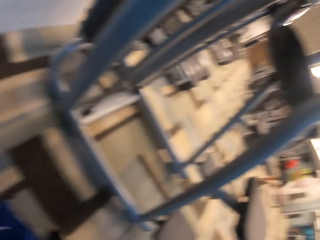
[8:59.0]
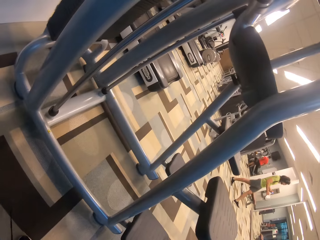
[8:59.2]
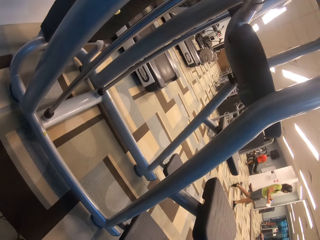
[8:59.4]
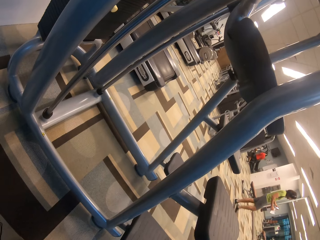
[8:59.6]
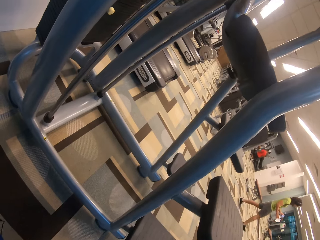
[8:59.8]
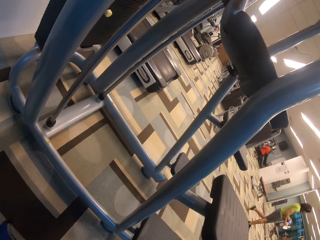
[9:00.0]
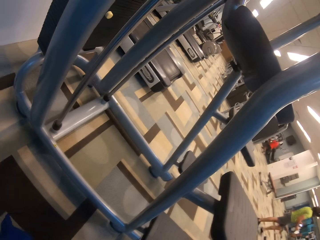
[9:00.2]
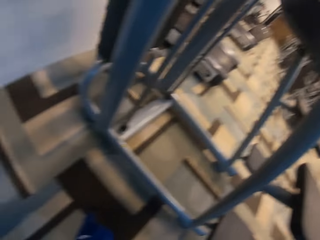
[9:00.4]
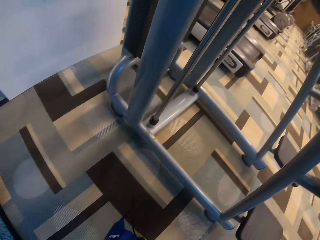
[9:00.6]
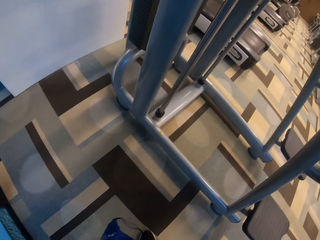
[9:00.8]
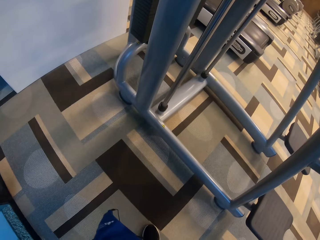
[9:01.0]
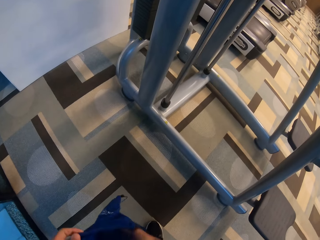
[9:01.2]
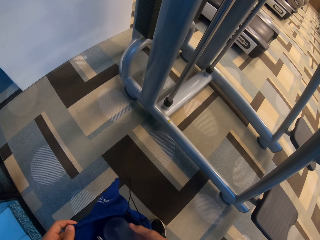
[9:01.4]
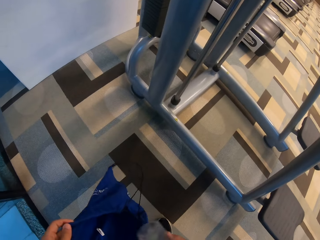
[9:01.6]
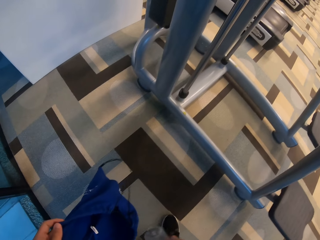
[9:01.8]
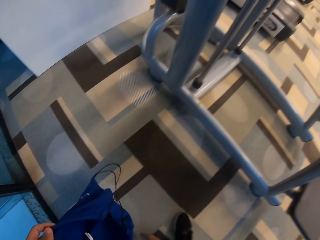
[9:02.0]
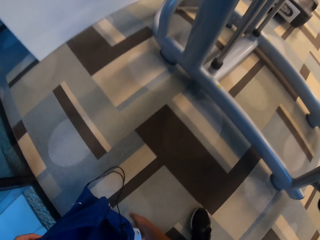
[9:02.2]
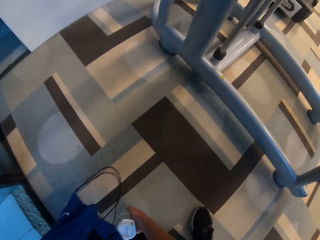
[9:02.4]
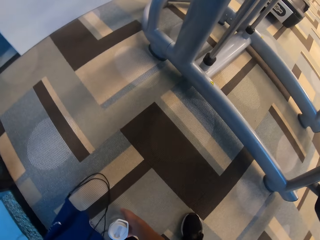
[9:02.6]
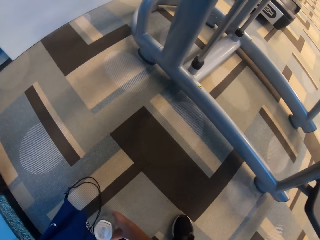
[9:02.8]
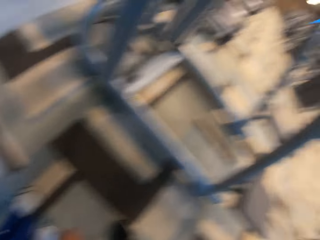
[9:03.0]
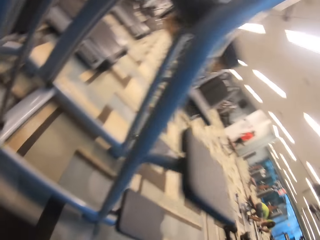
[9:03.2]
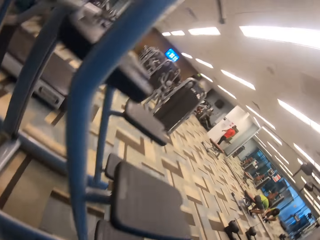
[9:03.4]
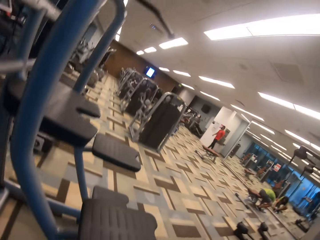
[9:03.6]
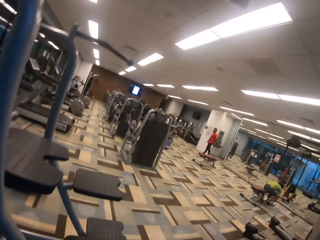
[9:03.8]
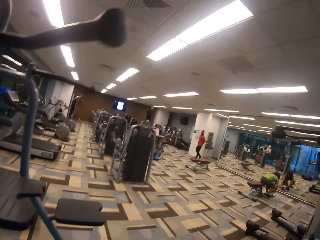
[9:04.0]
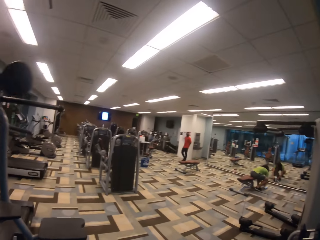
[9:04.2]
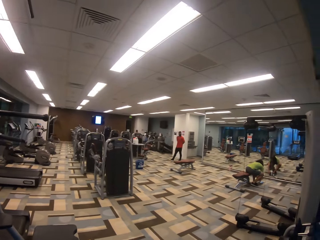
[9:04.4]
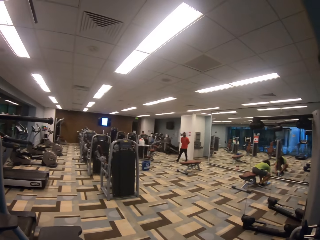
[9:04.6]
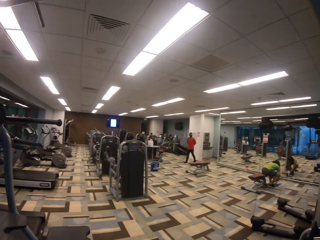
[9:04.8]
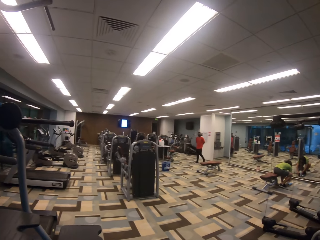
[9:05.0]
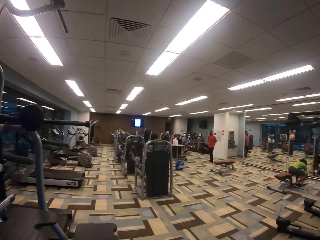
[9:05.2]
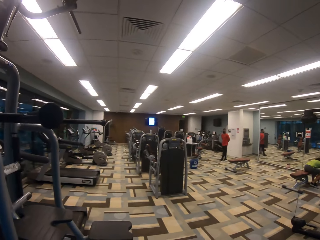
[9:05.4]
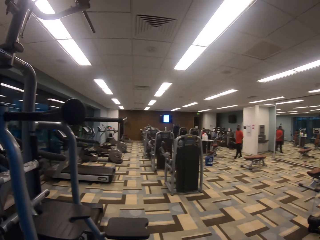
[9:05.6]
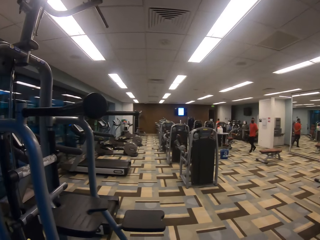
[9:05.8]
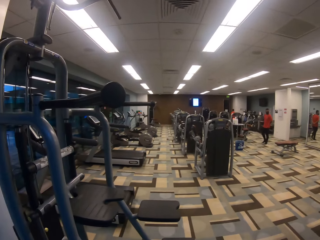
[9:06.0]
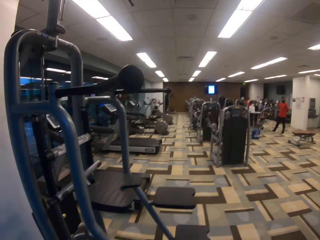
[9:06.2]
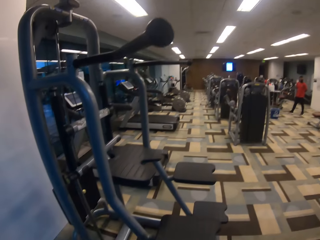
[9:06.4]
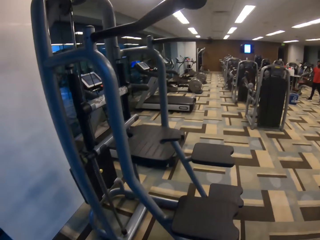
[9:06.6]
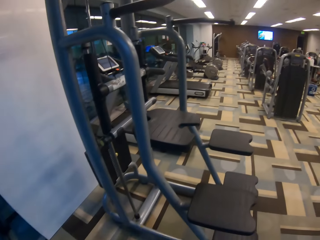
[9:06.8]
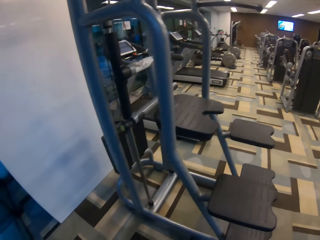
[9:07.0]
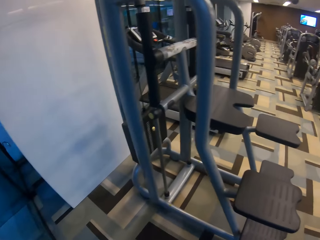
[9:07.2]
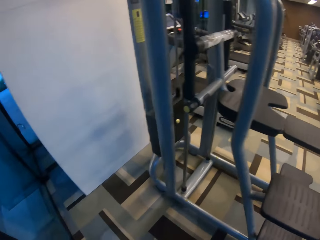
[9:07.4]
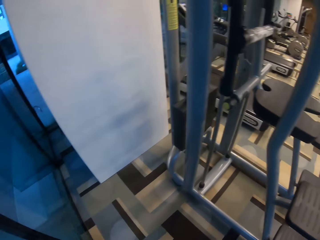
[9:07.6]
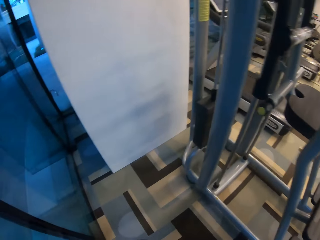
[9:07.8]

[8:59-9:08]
The camera wearer turns to the side. They put a water bottle on the floor. They turn to the side.

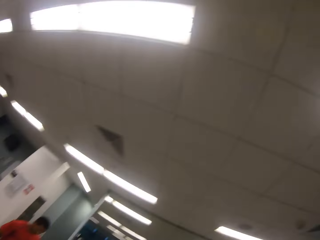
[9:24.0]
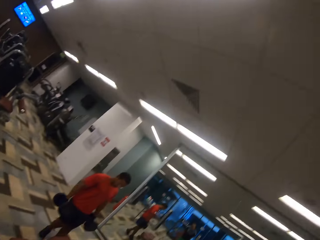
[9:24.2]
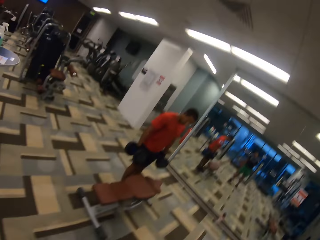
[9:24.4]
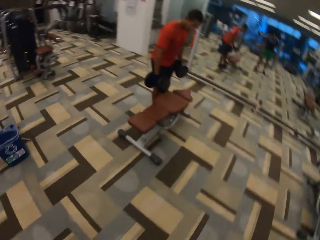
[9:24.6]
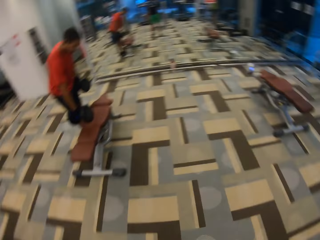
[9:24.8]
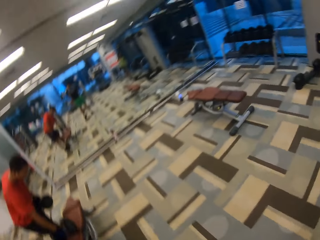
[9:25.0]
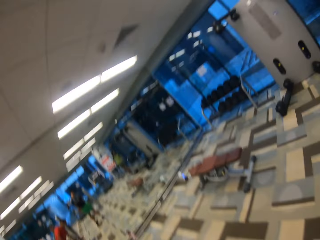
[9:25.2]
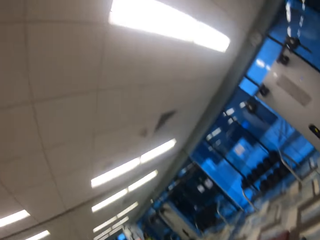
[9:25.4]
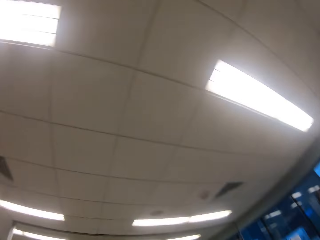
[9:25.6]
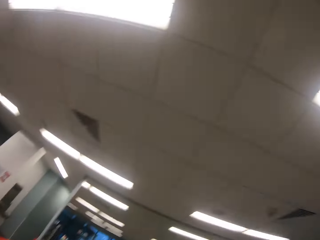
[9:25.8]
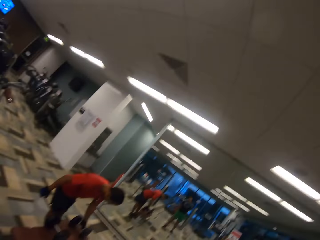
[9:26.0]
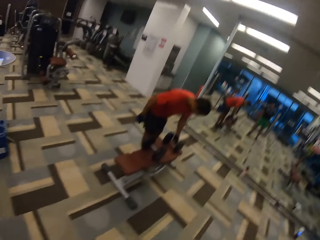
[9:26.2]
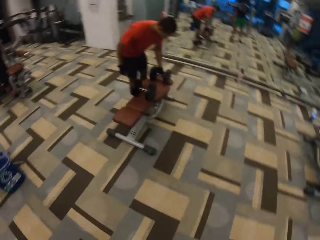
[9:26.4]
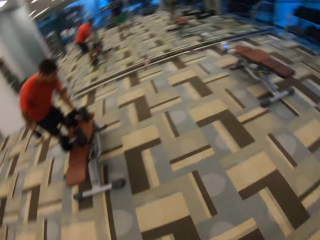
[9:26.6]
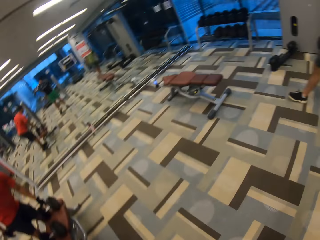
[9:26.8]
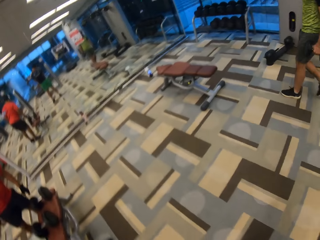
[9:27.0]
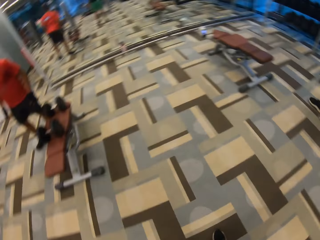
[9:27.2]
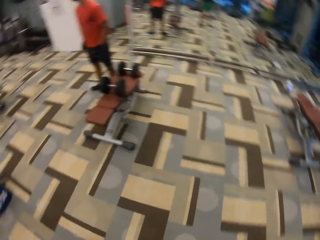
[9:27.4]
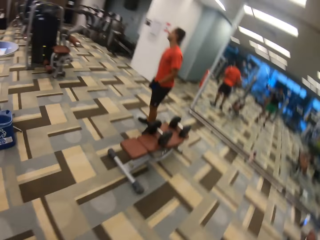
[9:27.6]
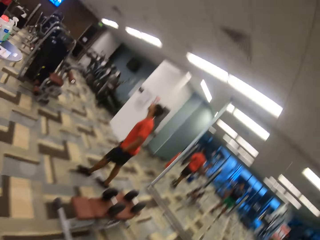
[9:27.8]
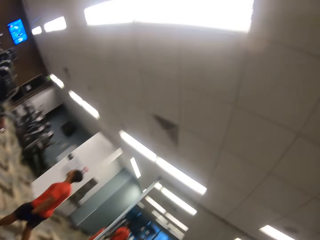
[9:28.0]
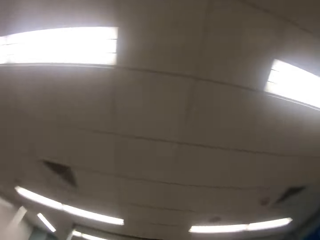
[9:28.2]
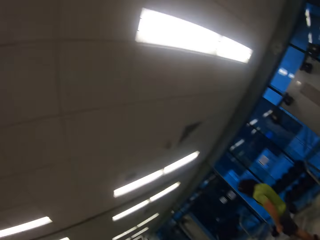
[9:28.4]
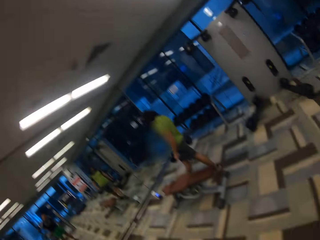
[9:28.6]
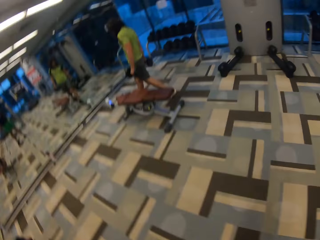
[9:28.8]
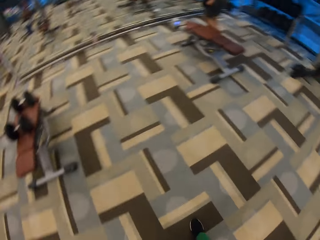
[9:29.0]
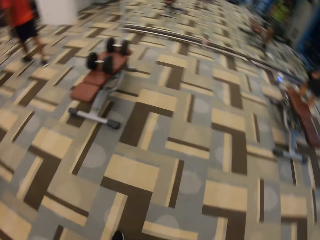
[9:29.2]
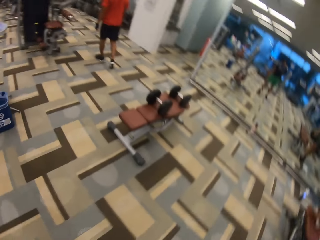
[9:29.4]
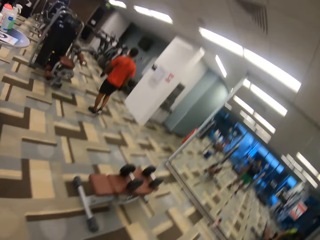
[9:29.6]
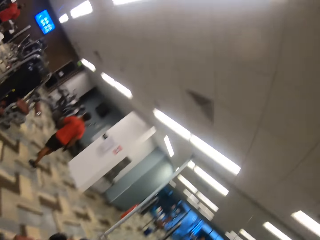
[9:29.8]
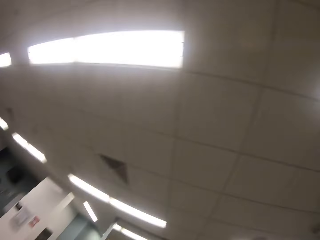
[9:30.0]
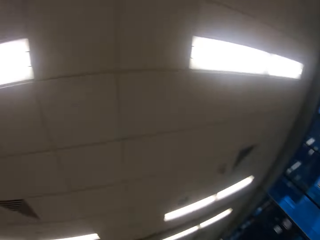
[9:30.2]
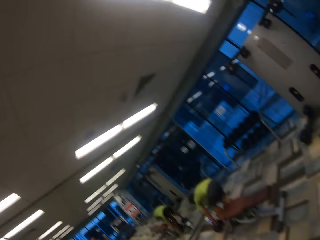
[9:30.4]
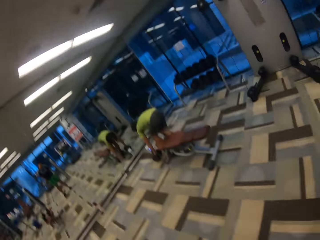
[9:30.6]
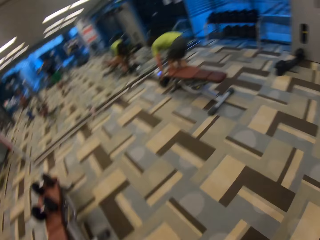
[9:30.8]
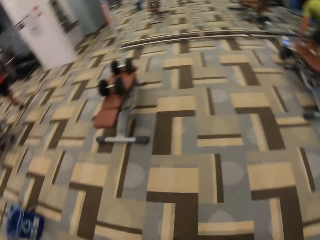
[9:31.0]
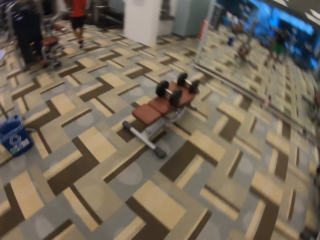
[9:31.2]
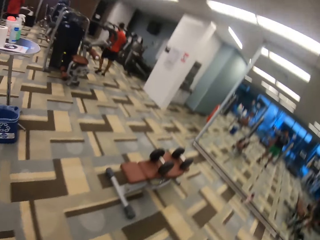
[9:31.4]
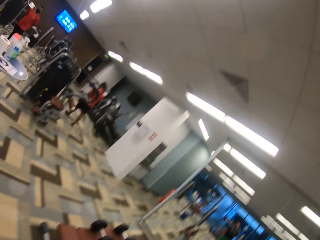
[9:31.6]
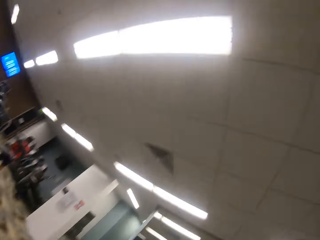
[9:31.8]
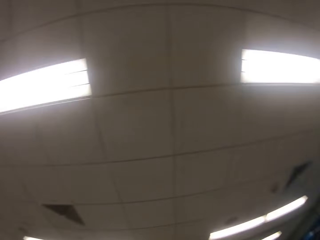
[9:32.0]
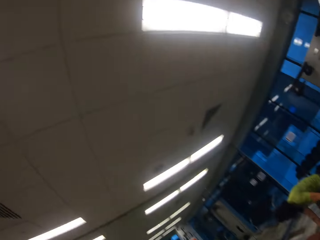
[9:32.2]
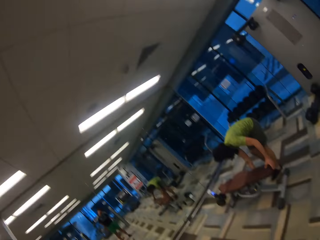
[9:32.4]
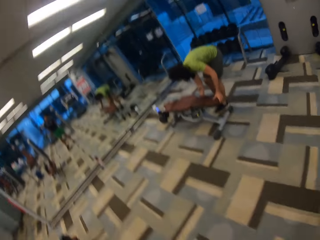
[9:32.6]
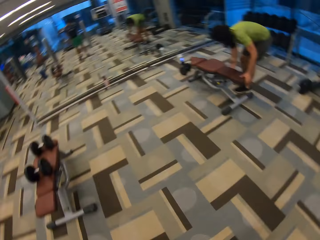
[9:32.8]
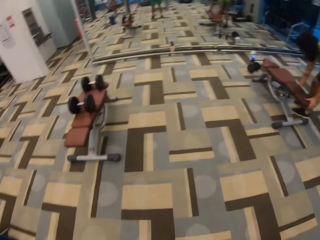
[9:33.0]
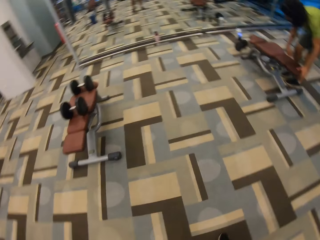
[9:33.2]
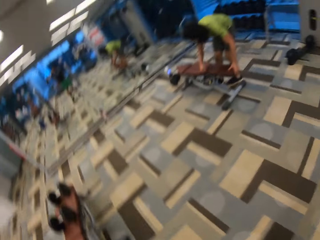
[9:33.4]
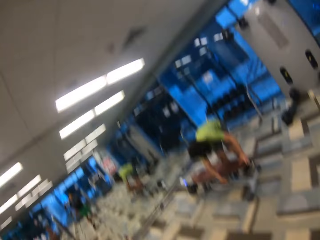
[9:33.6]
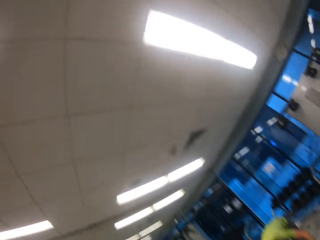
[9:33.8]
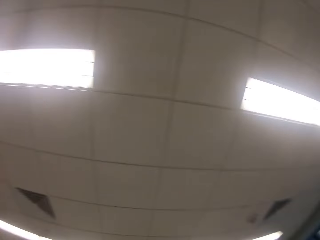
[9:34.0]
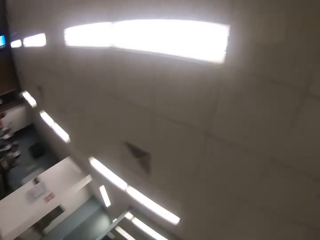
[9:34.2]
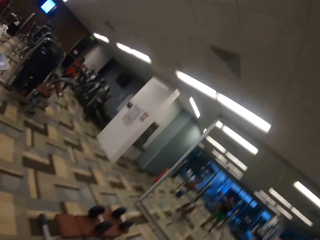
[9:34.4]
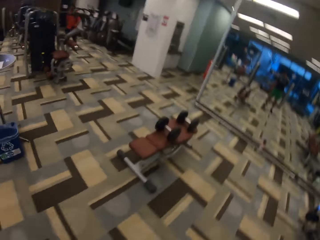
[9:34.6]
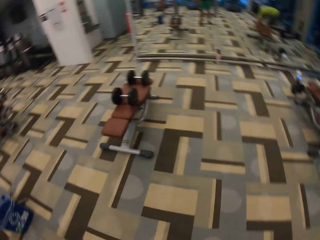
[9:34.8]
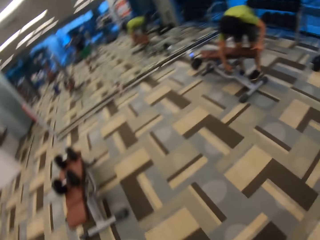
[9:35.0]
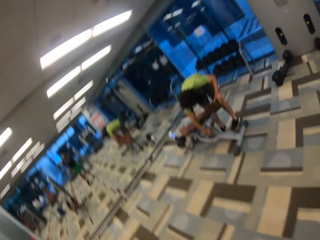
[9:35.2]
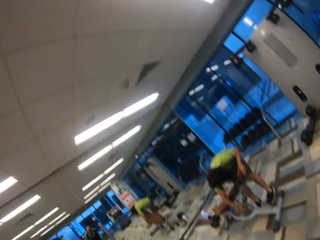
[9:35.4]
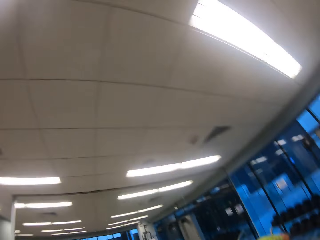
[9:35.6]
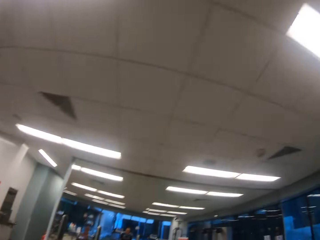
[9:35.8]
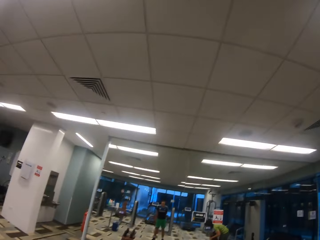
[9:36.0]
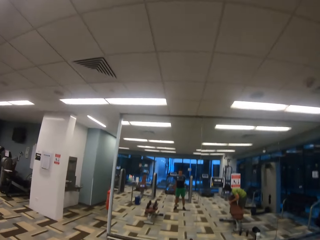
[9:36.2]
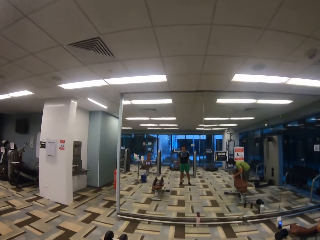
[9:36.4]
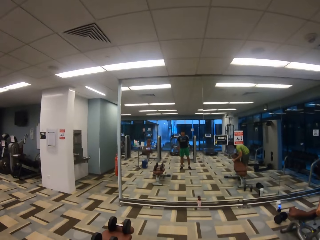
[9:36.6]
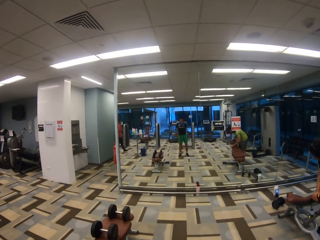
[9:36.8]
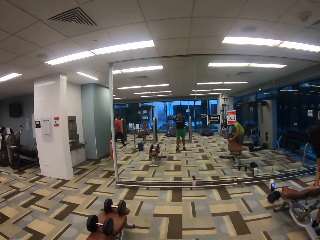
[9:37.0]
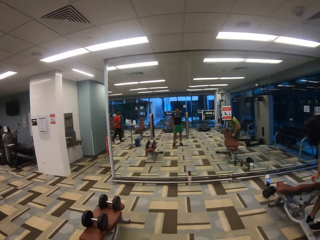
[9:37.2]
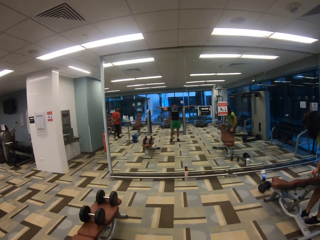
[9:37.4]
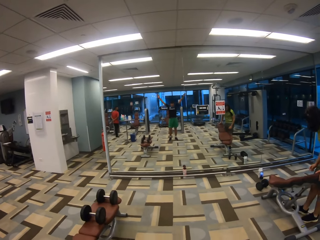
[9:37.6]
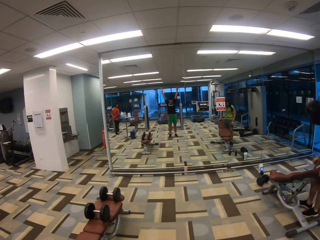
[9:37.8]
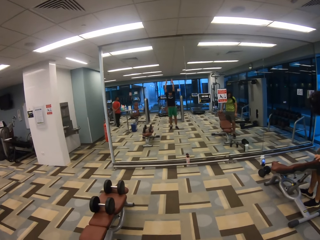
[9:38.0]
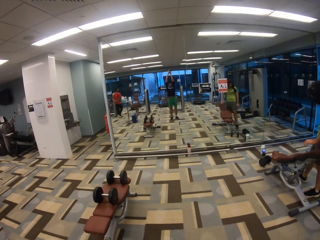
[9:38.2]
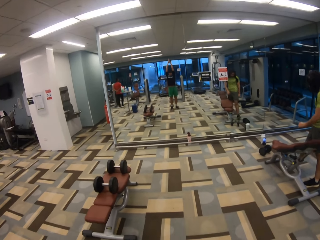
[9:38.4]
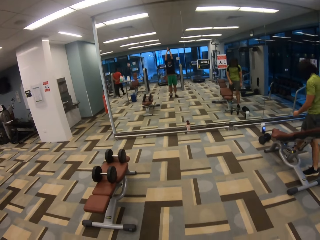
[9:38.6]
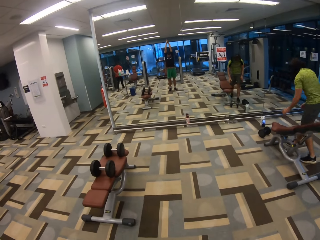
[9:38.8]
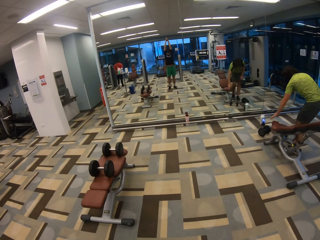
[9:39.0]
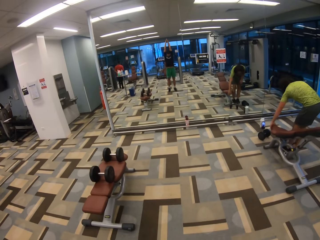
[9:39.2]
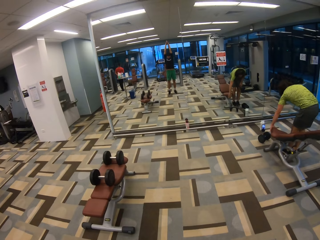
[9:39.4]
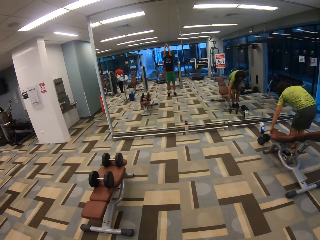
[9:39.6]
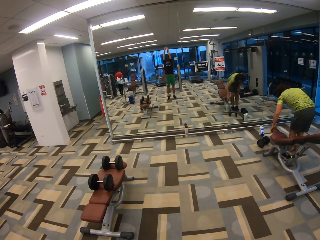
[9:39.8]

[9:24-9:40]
A man drops a dumbbell from his left hand. The man drops a dumbbell from his right hand. The camera wearer rotates his neck clockwise. The first man walks away from the dumbbells. Another man walks with one dumbbell in each hand. The other man drops both dumbbells from both of his hands. The camera wearer starts exercising. The other man arranges the sit-up bench. Another man walks behind the camera wearer. The other man walks forward. A man bends down.
